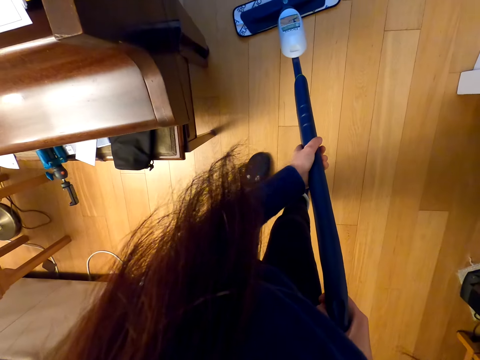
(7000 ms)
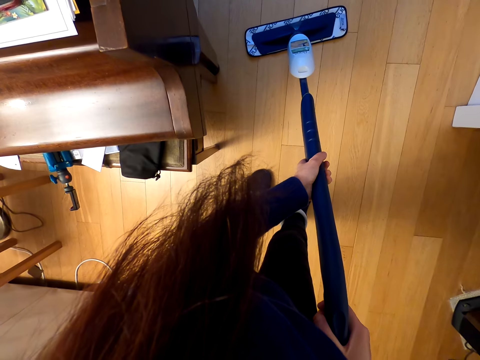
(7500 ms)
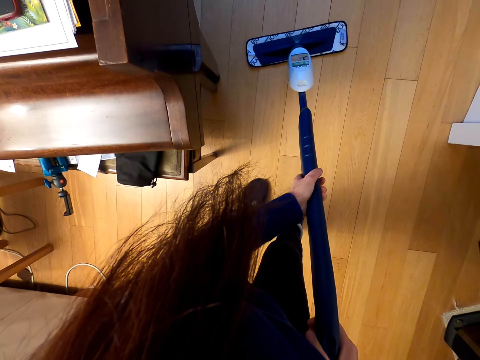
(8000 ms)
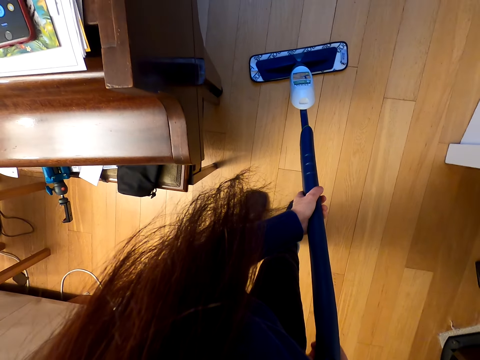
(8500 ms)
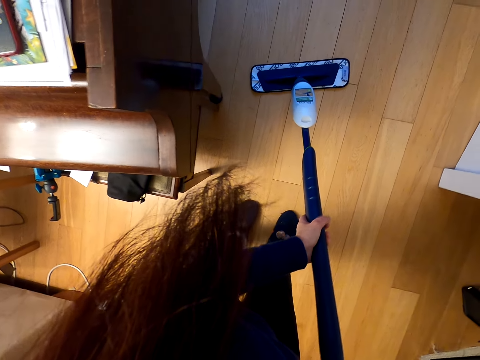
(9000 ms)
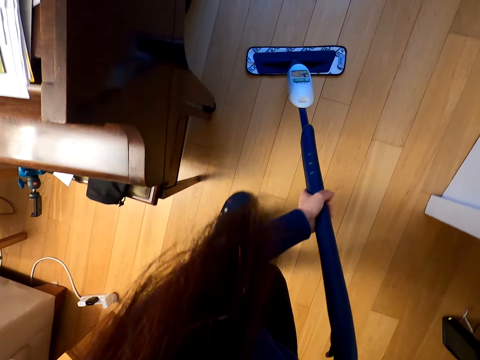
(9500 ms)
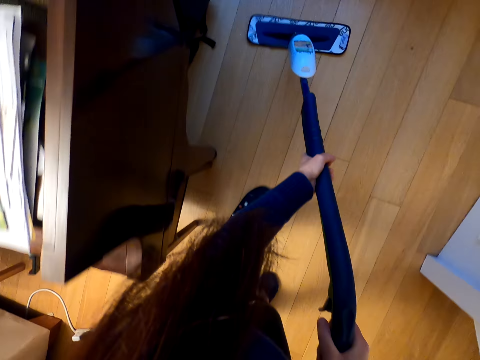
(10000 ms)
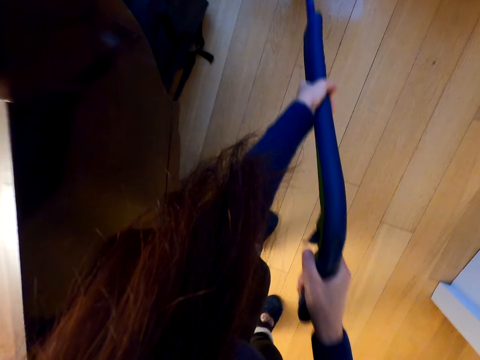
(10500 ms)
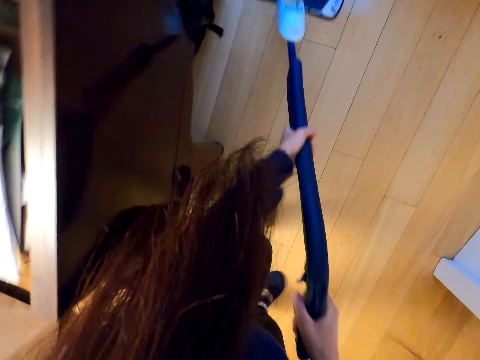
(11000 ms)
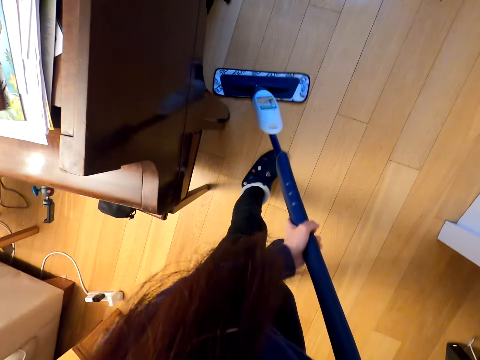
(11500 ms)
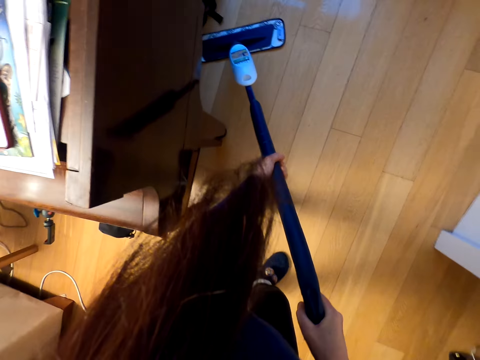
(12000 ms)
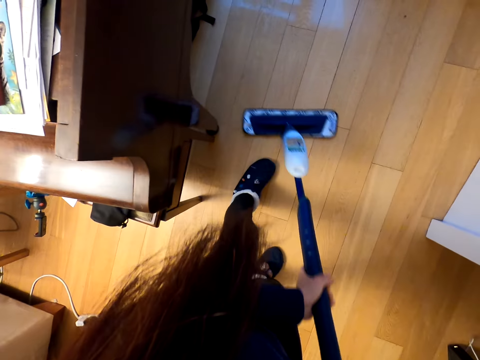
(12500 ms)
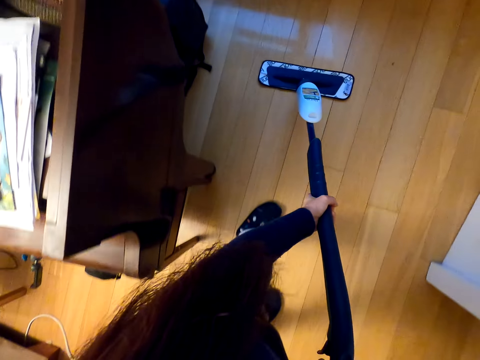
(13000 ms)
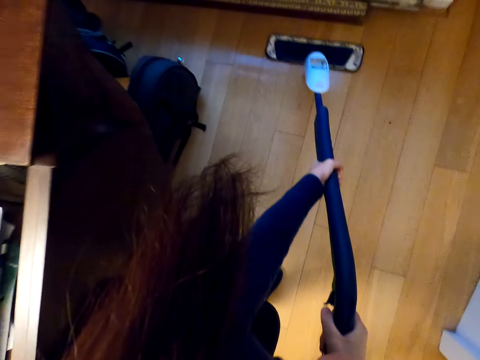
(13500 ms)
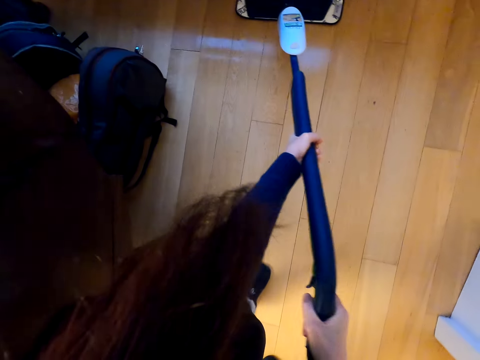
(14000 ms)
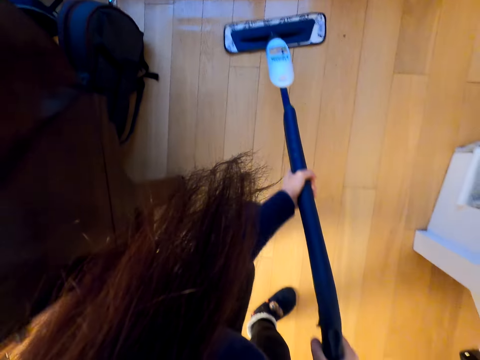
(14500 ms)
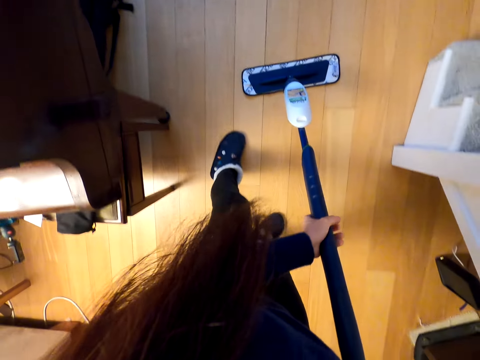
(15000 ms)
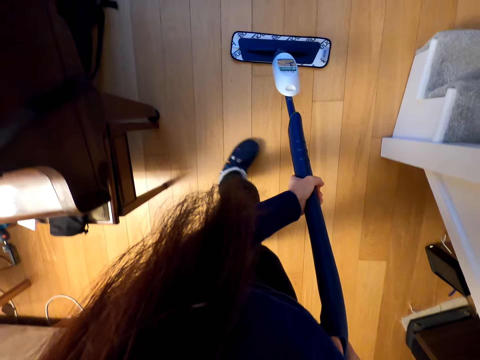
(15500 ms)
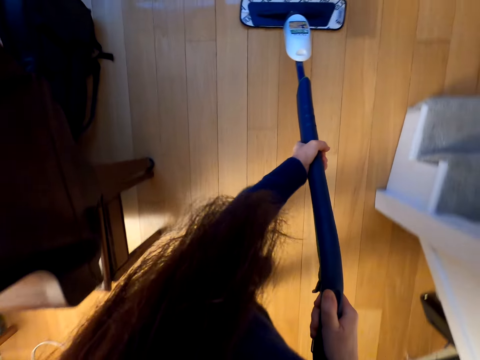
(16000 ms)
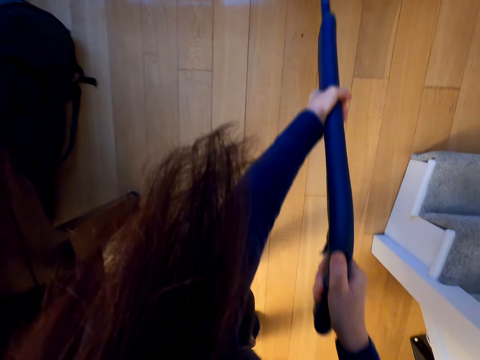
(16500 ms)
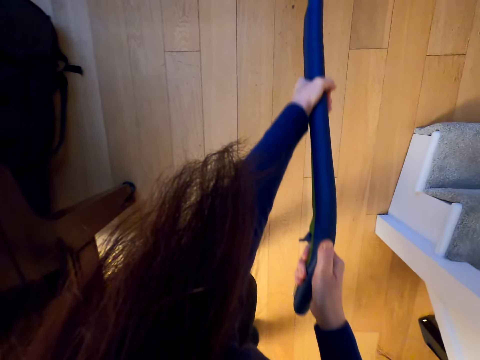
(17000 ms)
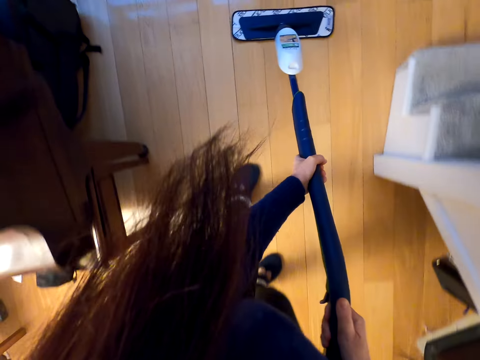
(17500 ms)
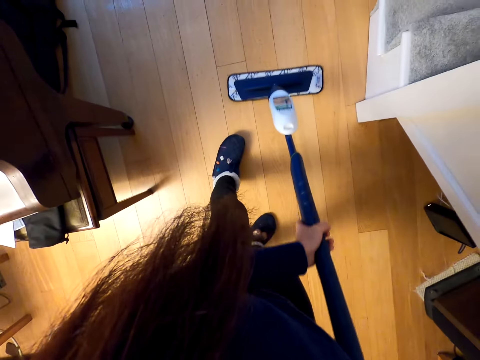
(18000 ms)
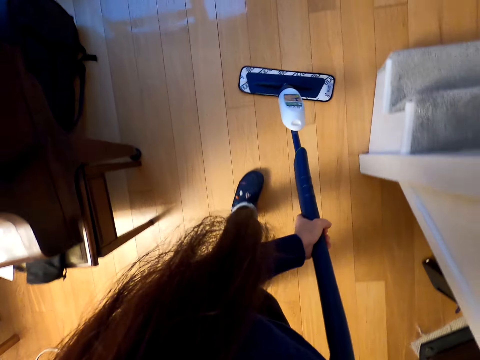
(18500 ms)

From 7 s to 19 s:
The camera wearer sprays the floor. They mop the wooden floor.

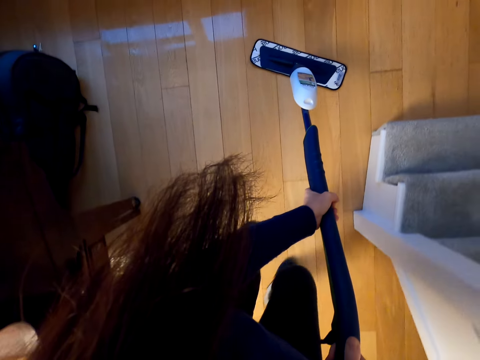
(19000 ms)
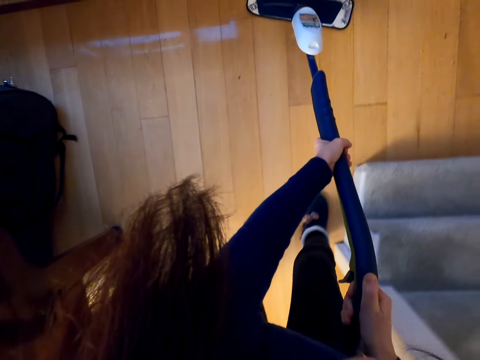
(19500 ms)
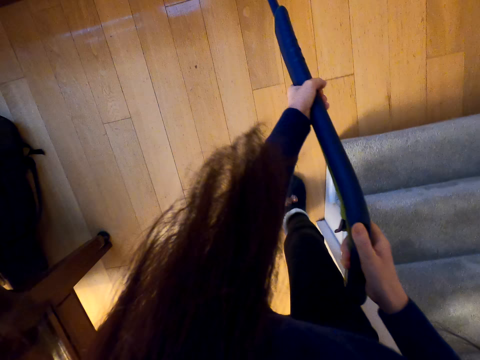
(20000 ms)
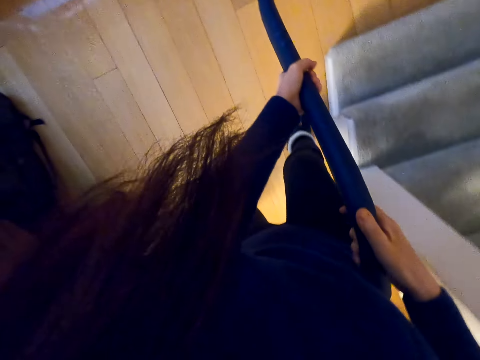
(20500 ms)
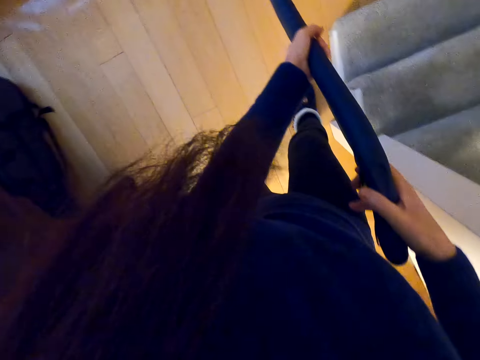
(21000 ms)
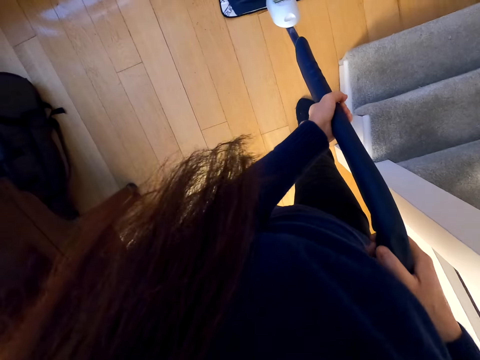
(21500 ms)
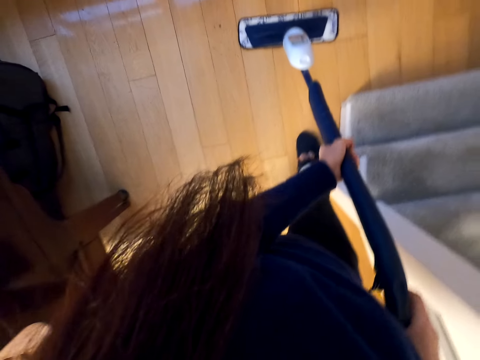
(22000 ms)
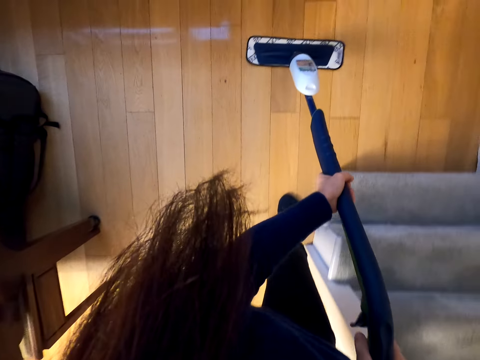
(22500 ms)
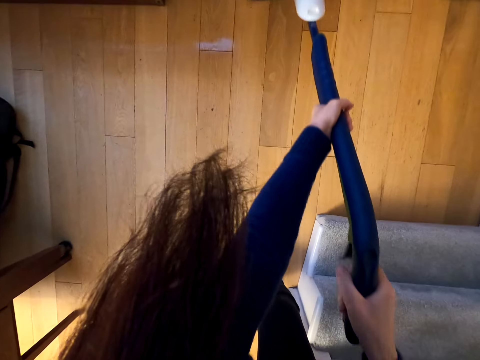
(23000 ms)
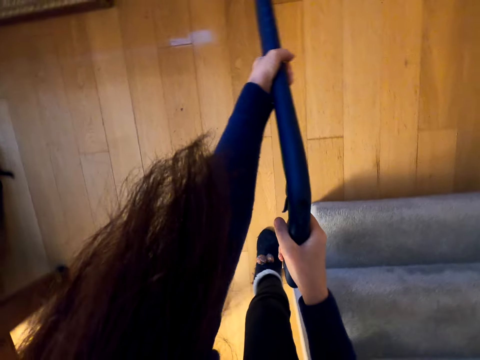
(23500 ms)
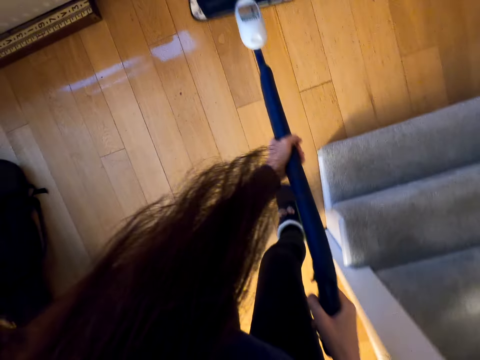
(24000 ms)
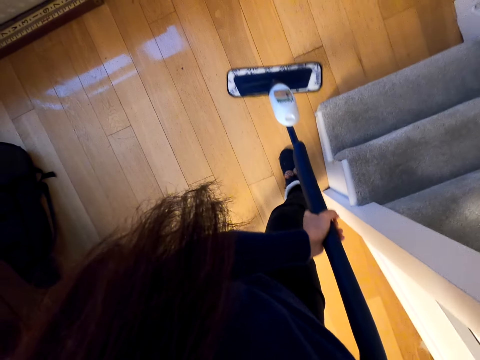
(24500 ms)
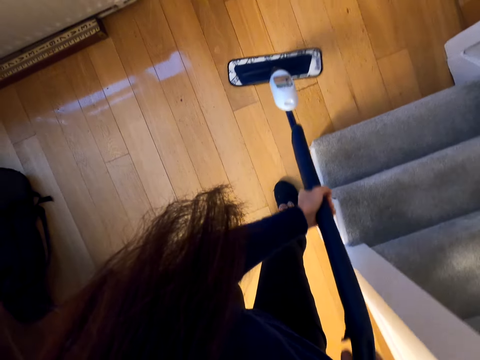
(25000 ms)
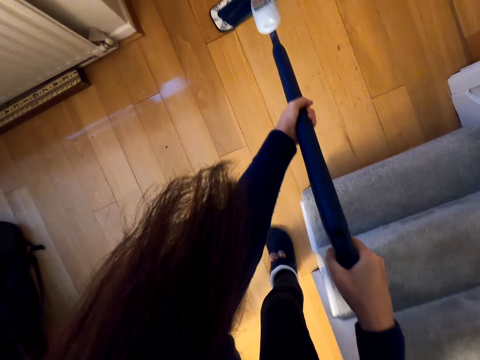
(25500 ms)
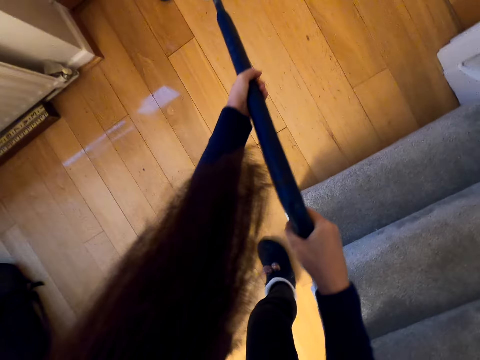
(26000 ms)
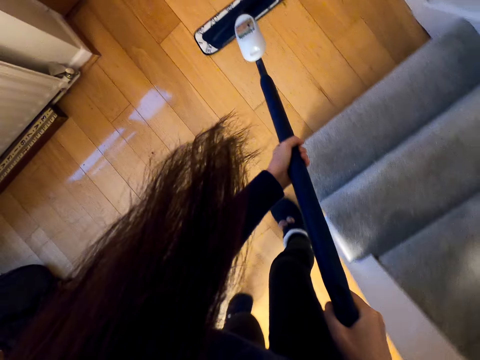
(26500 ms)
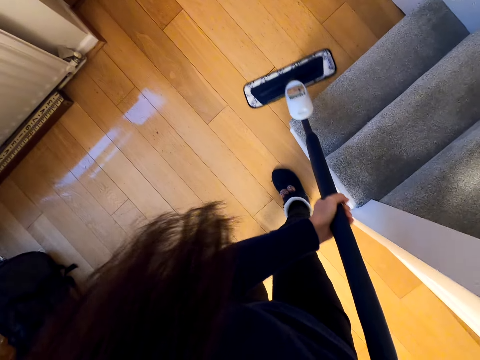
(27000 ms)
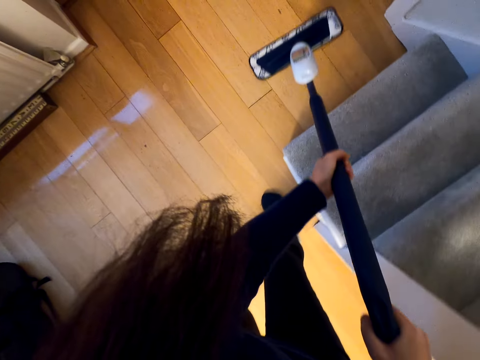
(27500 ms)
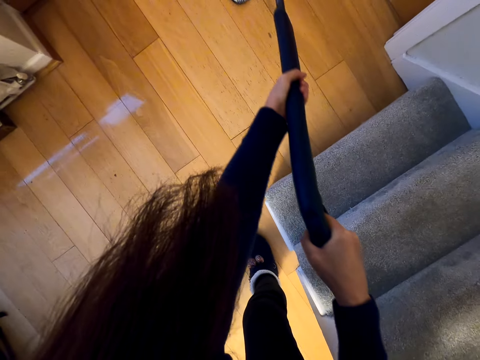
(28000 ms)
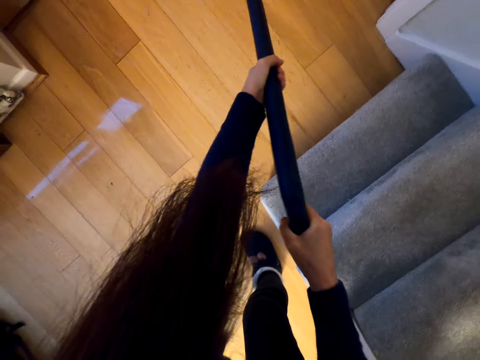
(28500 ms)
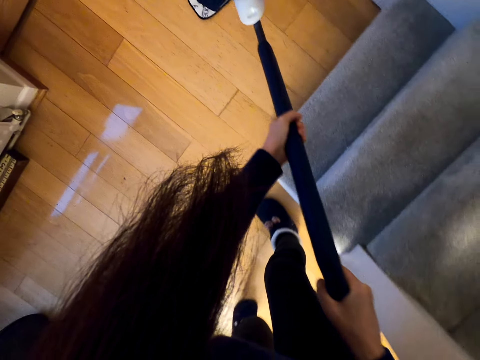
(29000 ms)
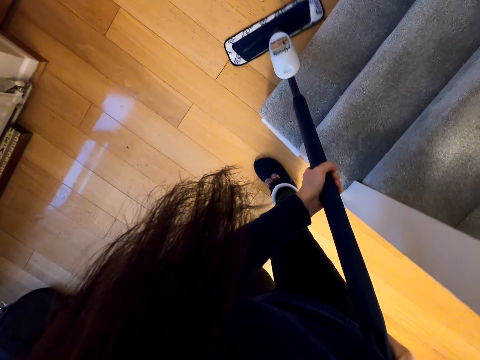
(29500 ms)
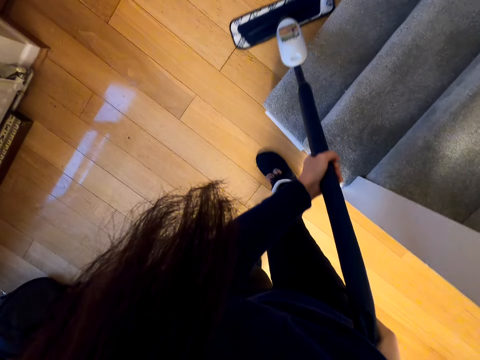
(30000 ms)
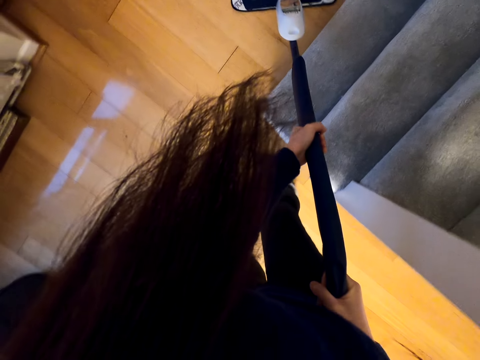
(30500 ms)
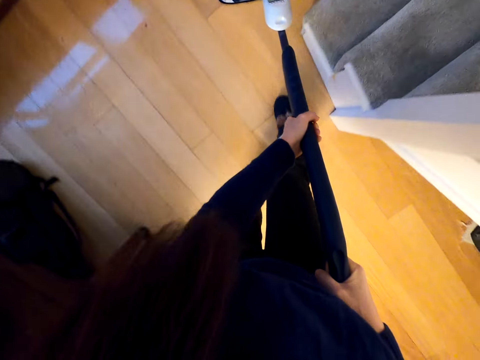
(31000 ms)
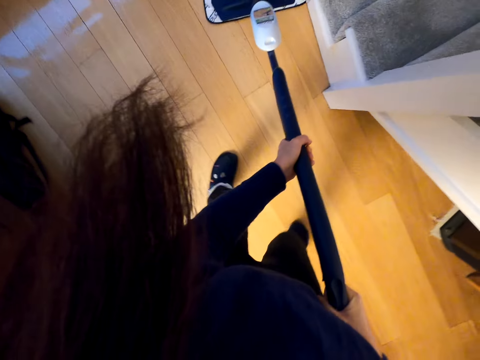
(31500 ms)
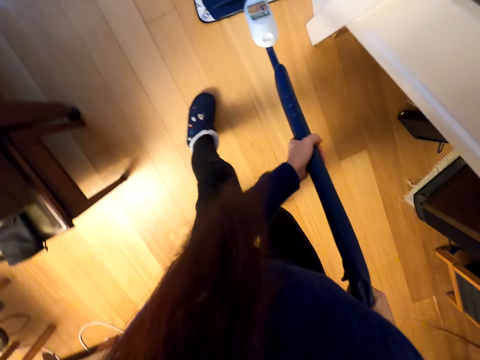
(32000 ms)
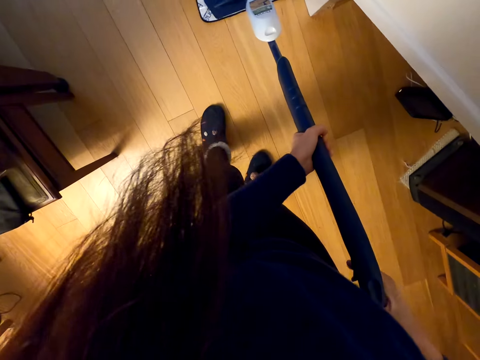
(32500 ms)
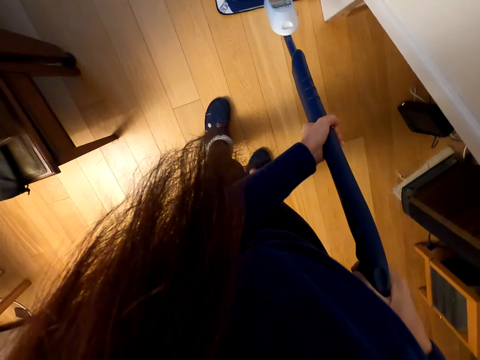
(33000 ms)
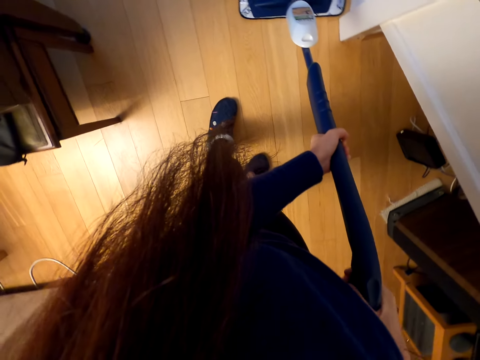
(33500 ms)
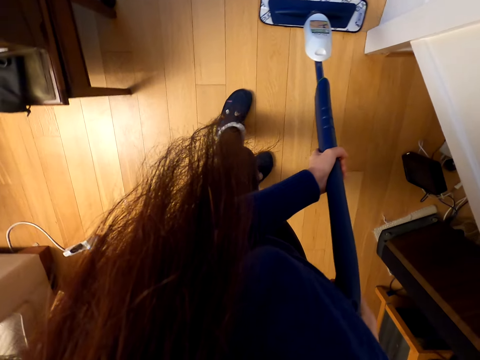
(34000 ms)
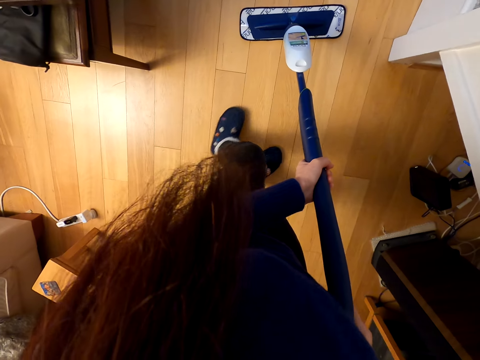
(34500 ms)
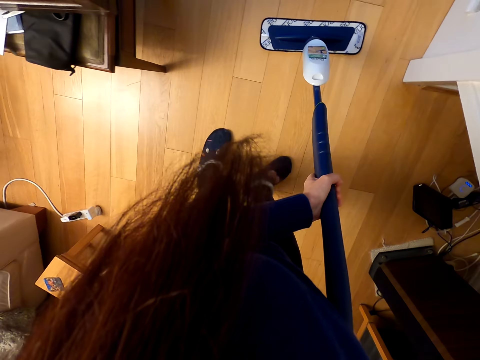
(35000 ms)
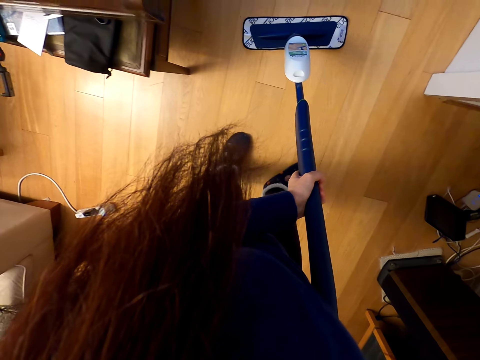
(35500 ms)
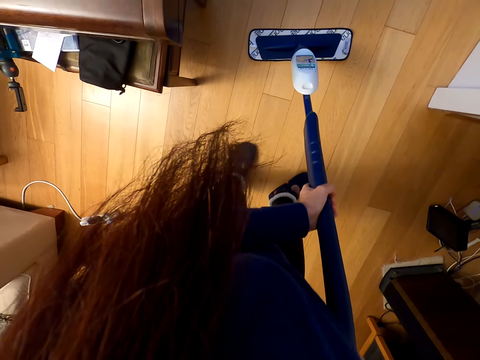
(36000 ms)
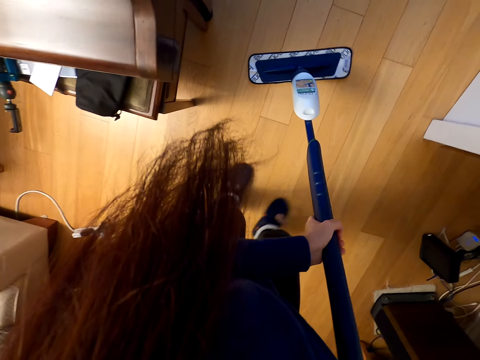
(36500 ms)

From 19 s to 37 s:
The camera wearer sprays the floor. They mop the floor. They spray the floor. They mop the floor.
